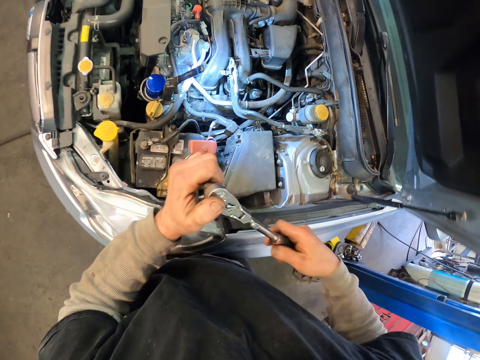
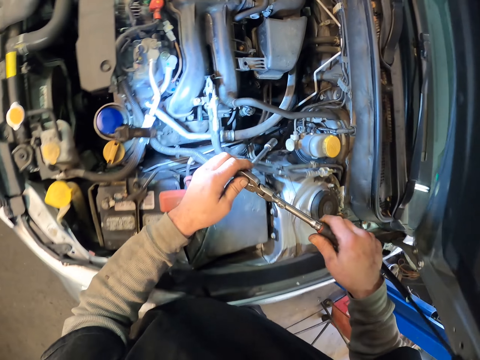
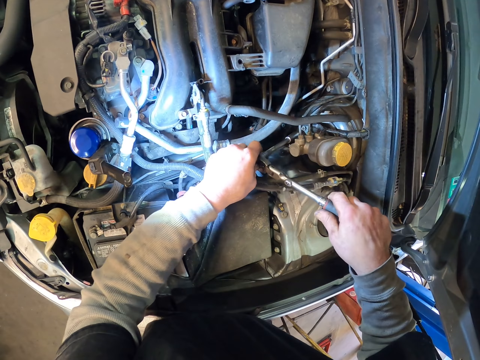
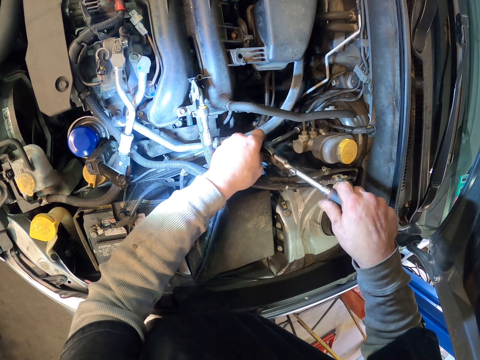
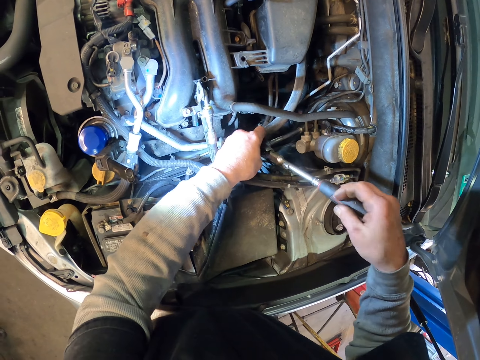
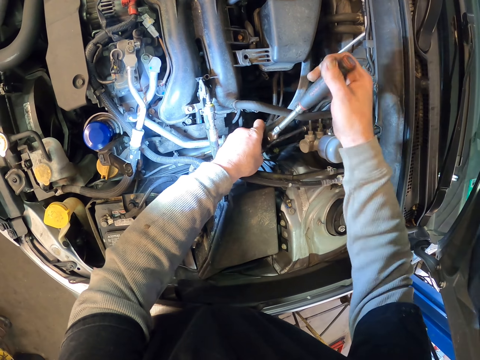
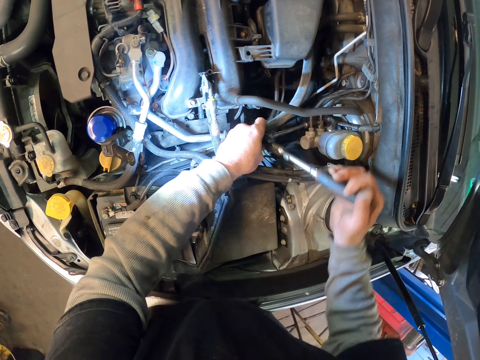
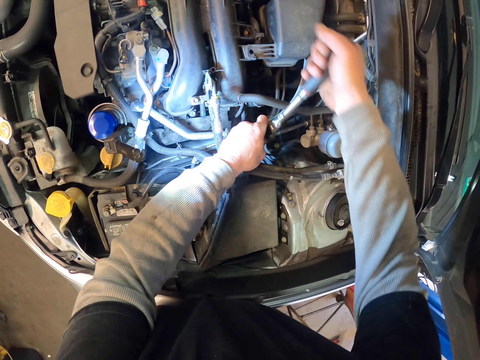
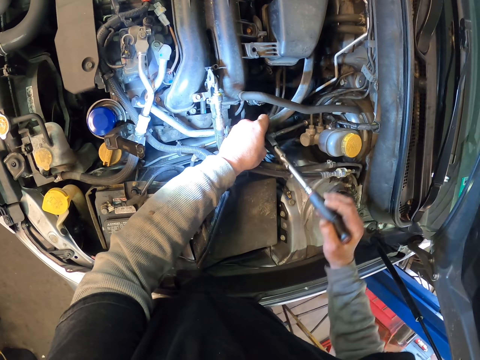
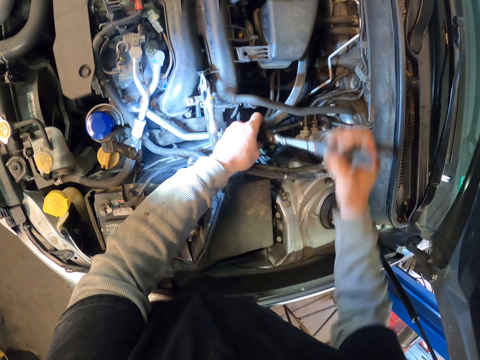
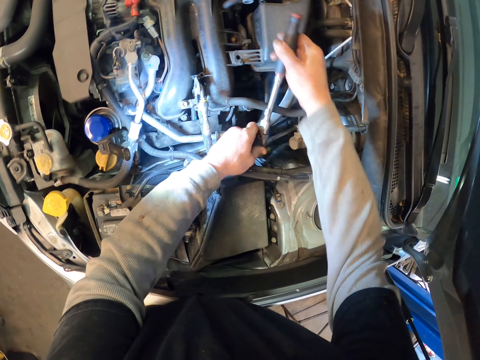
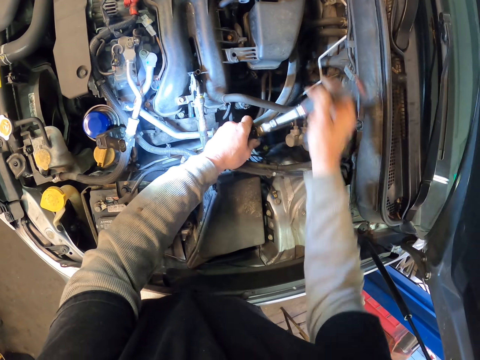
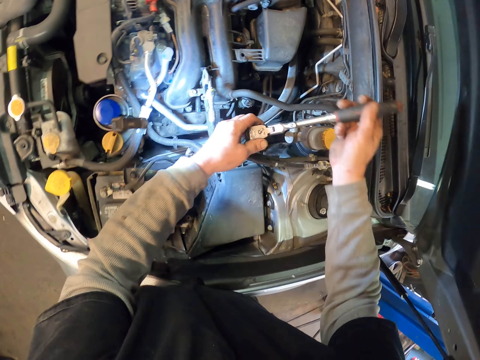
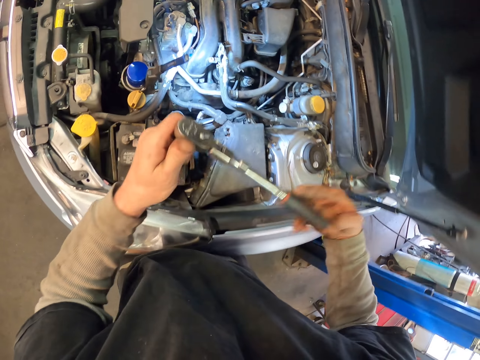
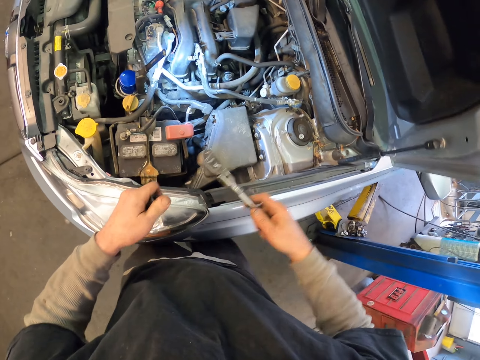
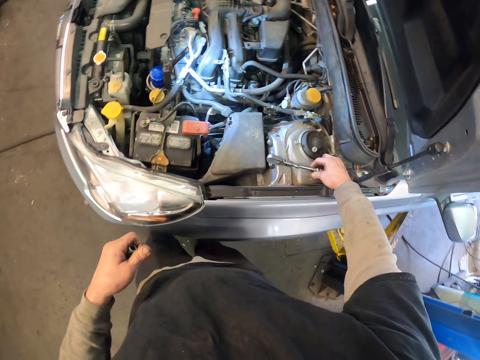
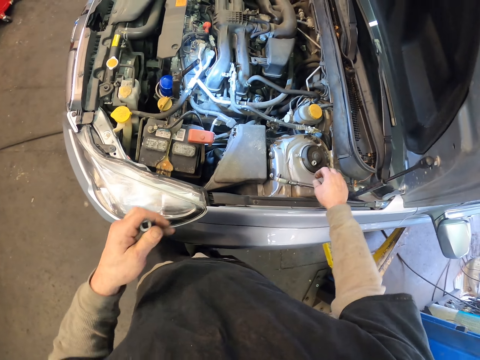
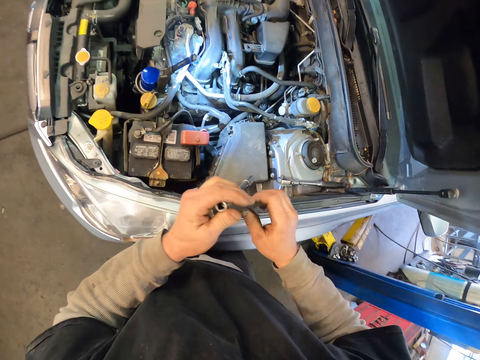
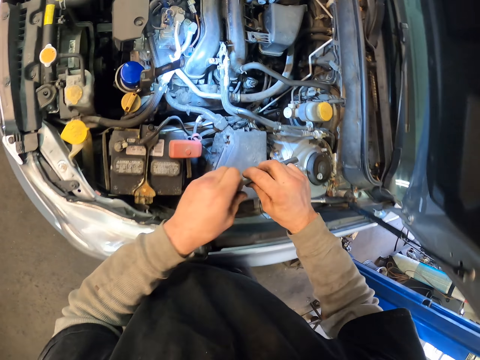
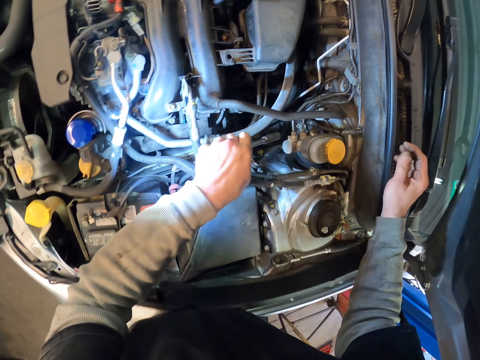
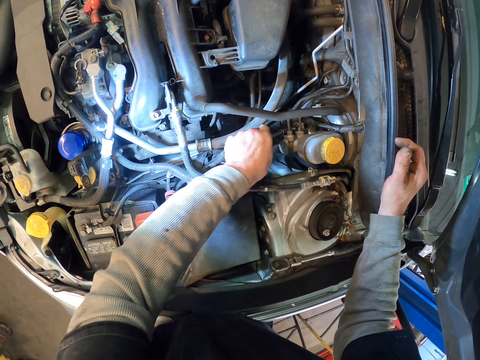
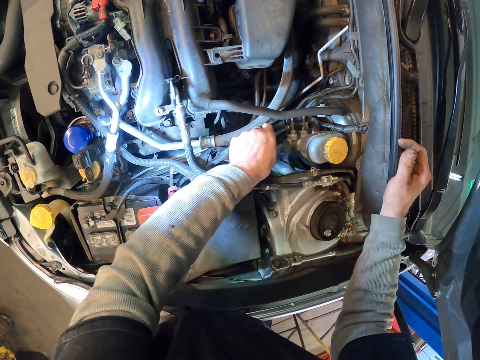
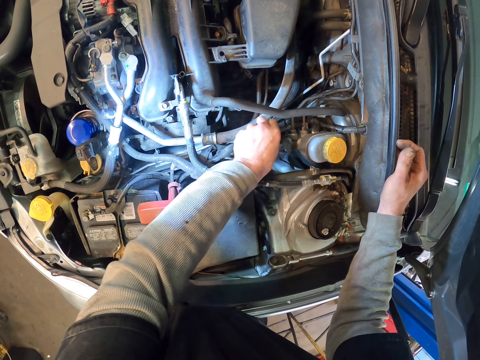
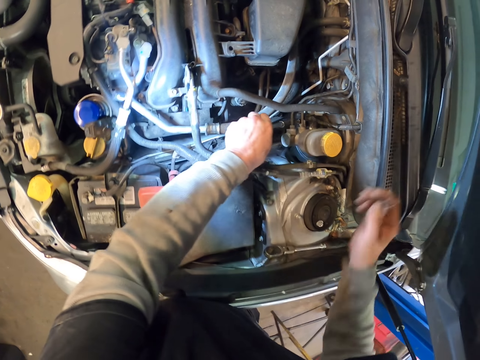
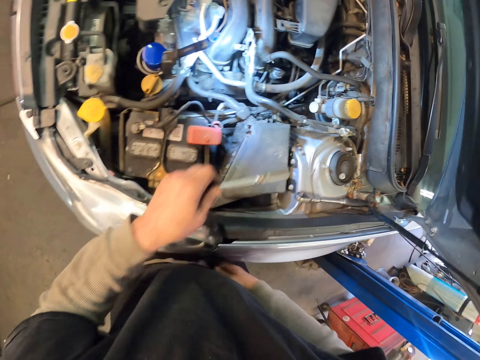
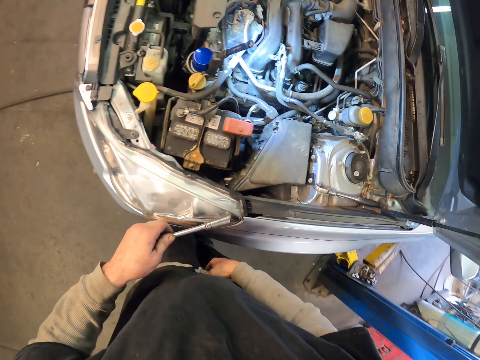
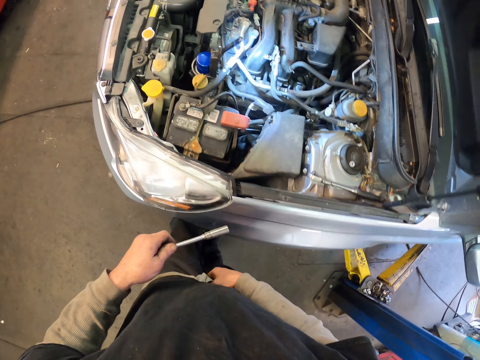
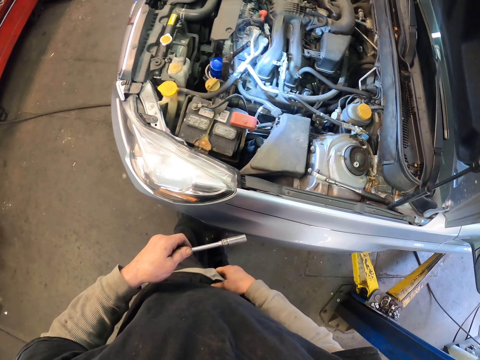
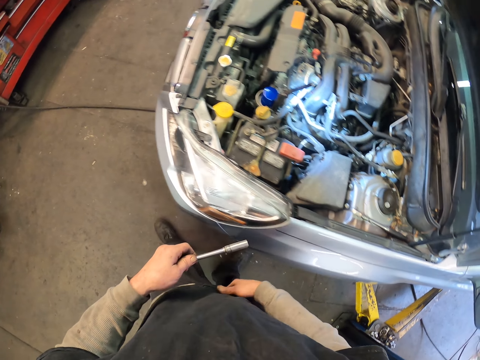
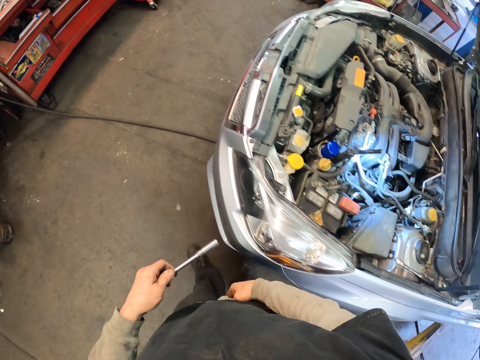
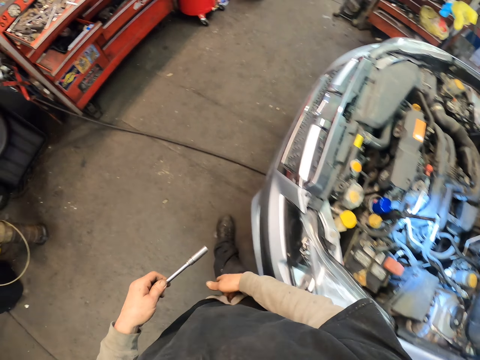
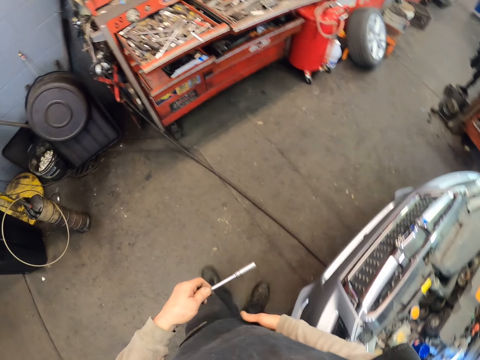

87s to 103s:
The camera wearer opens a nut with the T-shaped socket. They disconnect the T-shaped socket. They place a metal rod on the bonnet. They open the nut with a socket bar. They scratch the leg.

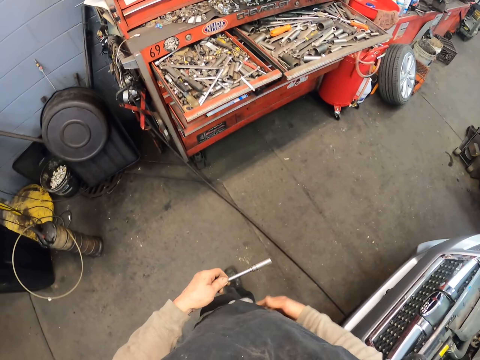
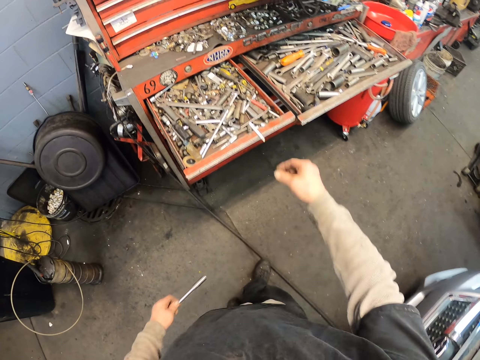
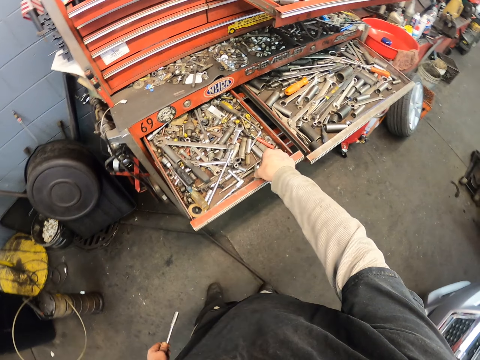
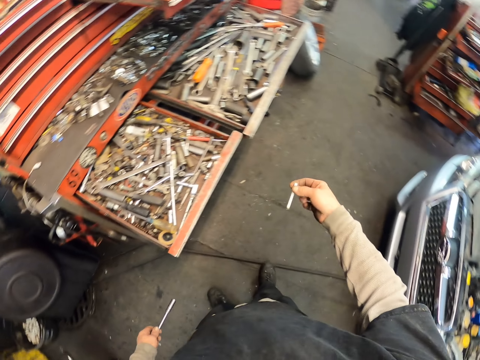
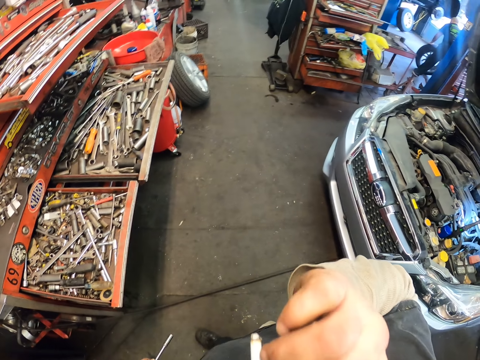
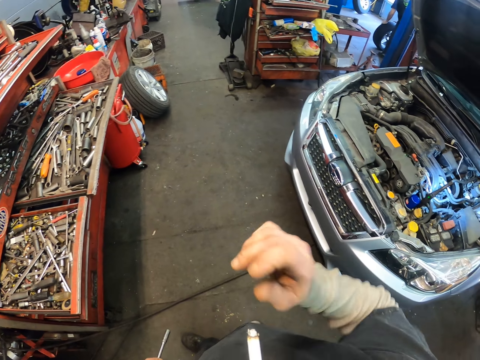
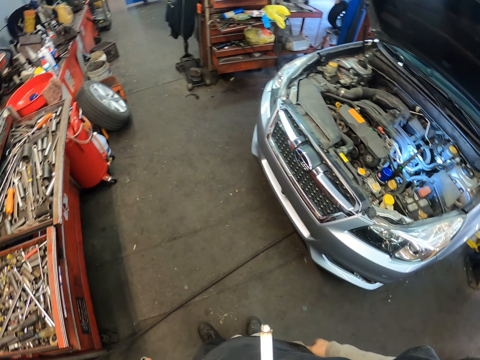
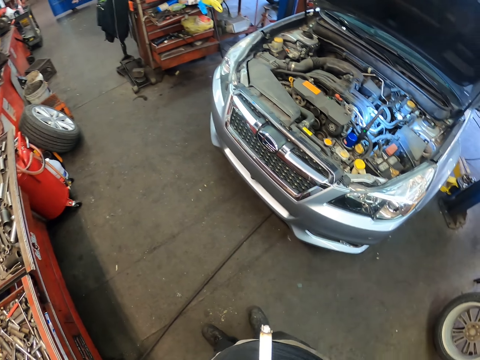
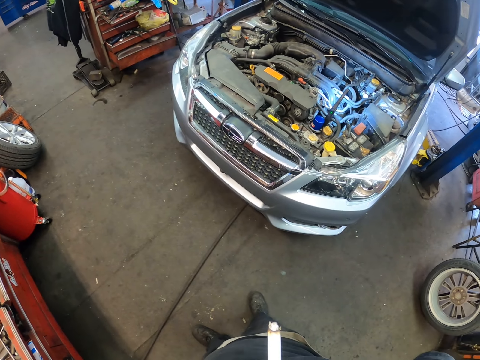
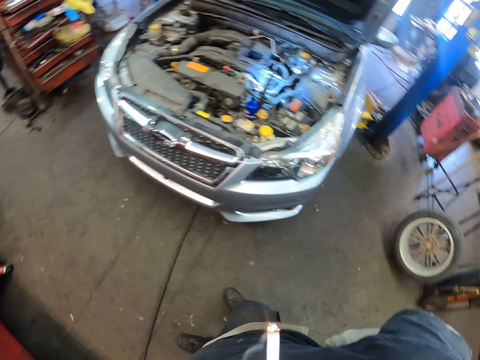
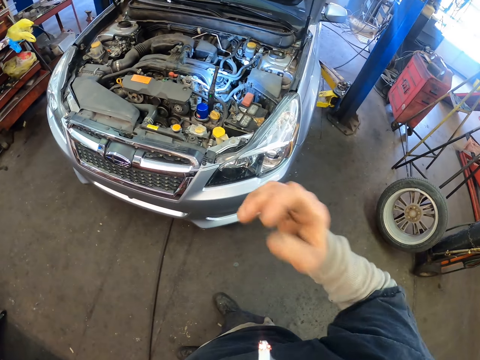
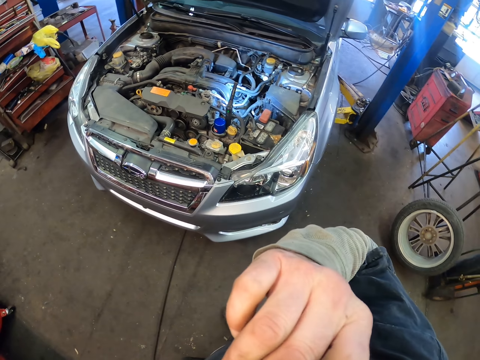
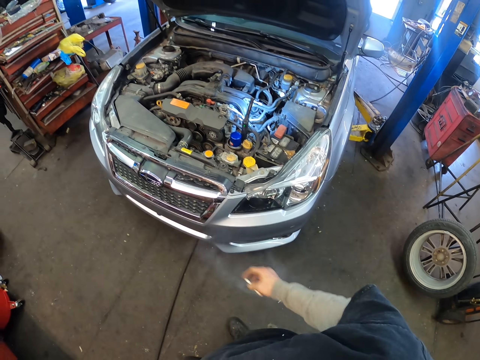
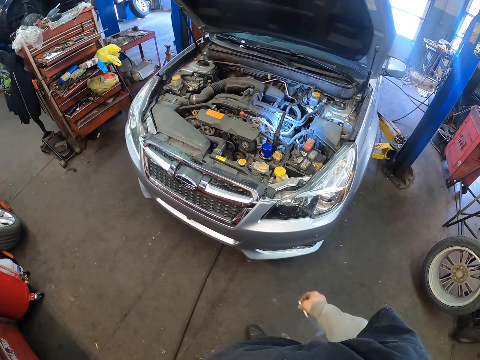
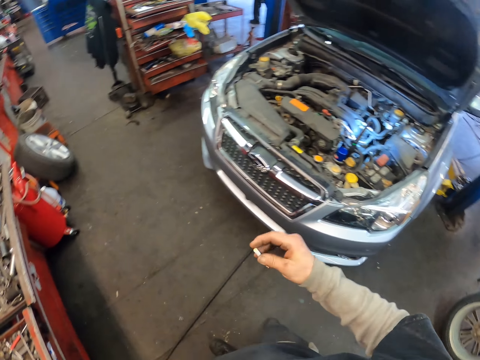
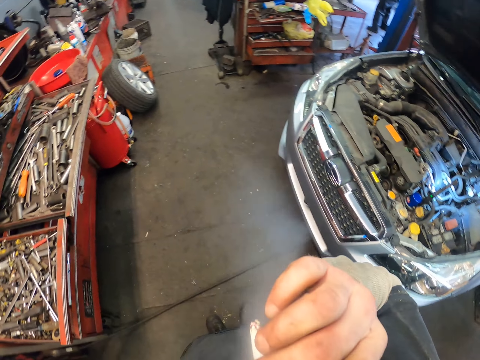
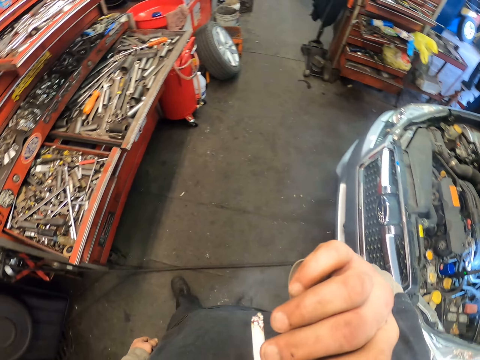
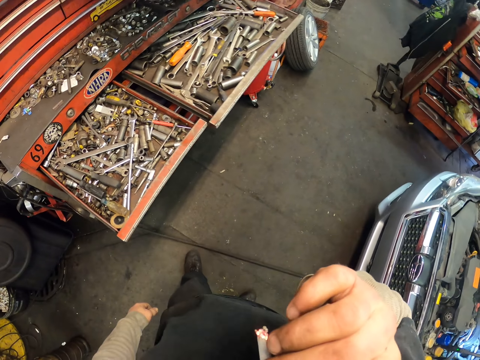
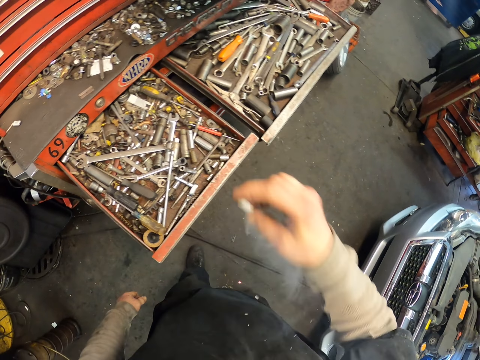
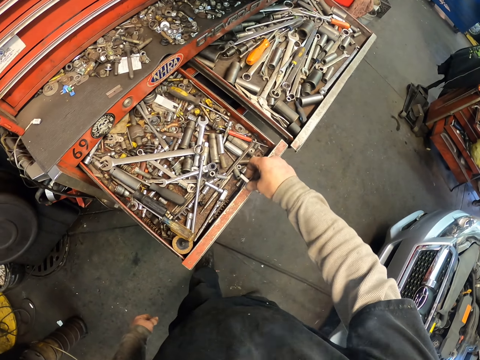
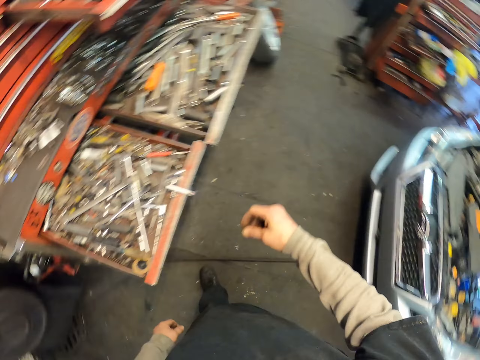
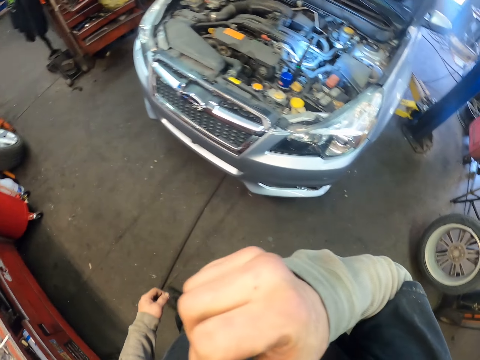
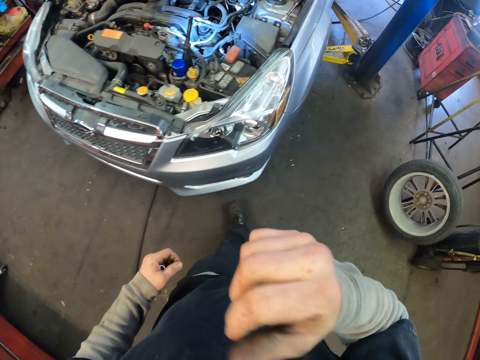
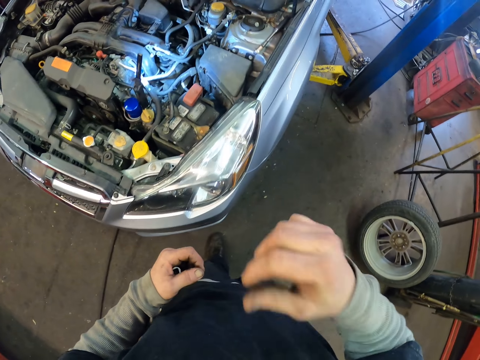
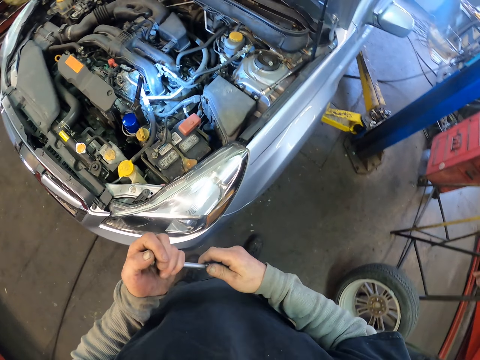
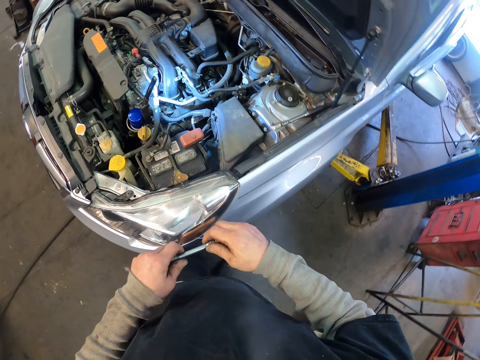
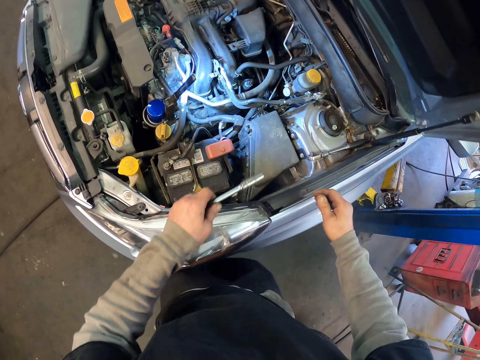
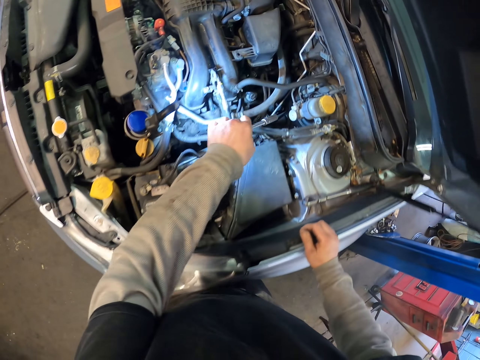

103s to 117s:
The camera wearer picks up the cigarette. They smoke the cigarette. They place the cigarette on the tool box. They hold their face.
